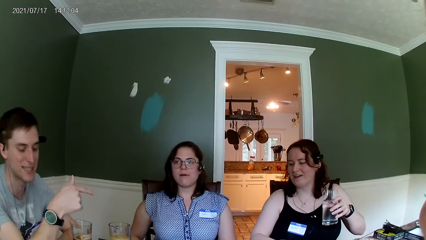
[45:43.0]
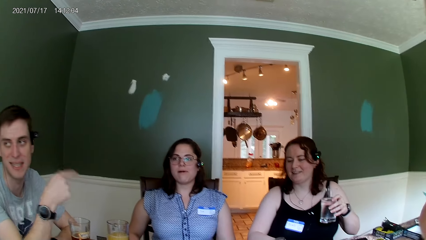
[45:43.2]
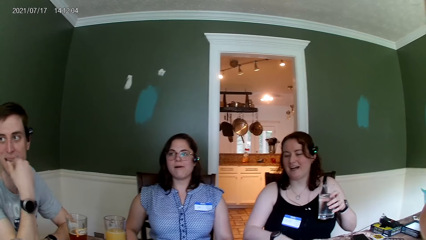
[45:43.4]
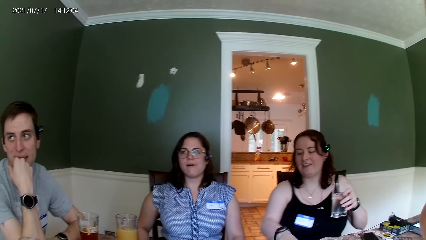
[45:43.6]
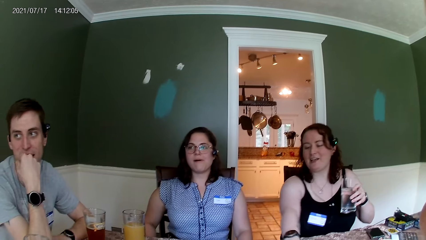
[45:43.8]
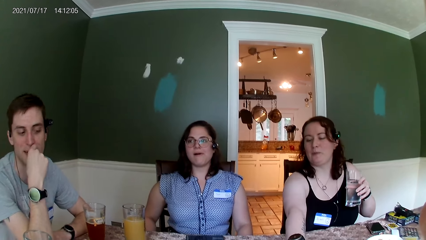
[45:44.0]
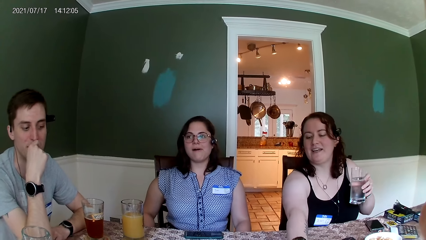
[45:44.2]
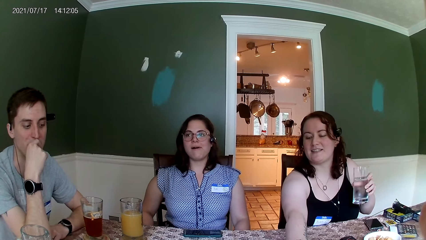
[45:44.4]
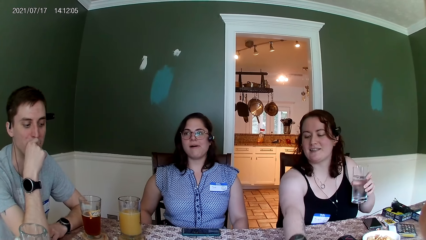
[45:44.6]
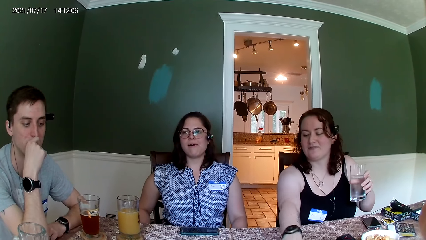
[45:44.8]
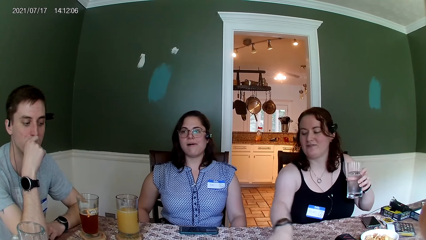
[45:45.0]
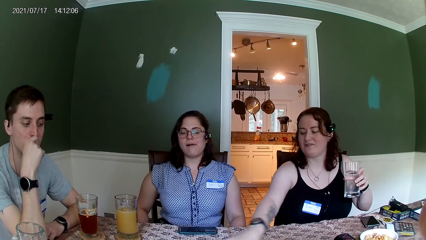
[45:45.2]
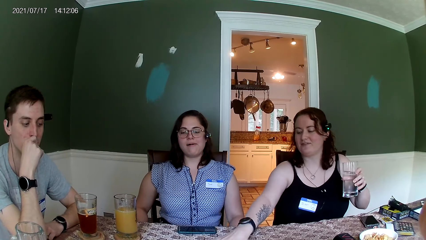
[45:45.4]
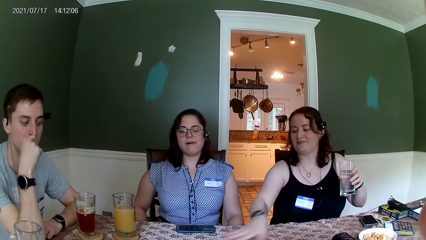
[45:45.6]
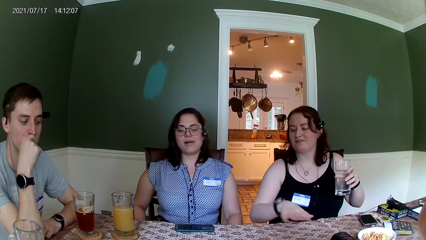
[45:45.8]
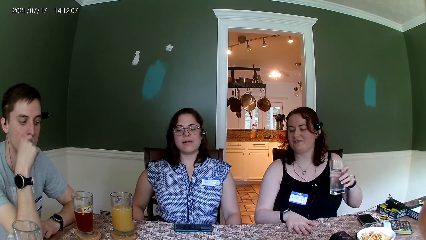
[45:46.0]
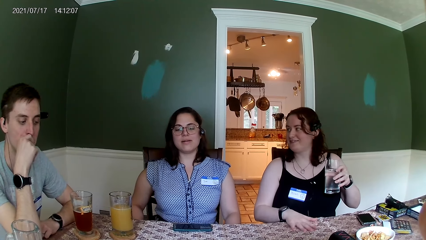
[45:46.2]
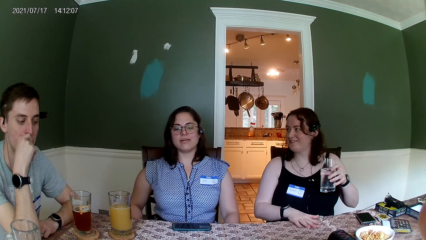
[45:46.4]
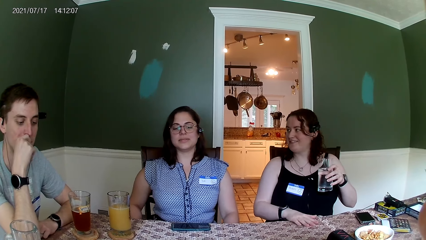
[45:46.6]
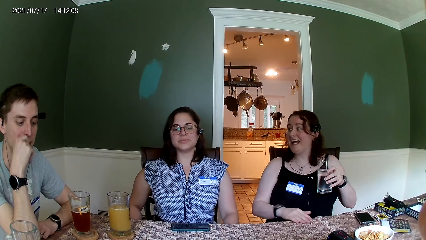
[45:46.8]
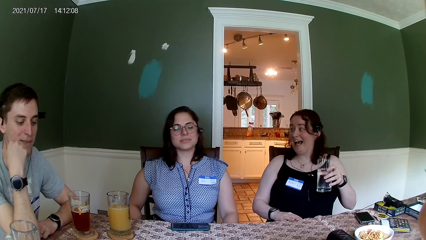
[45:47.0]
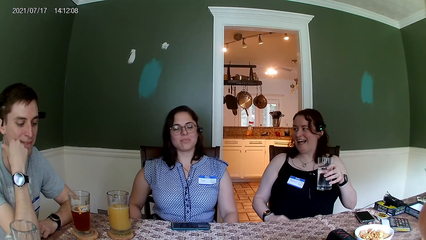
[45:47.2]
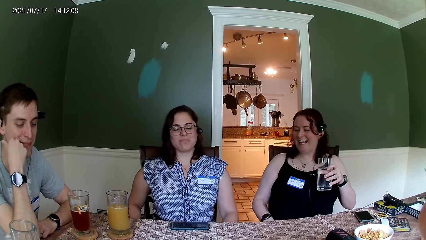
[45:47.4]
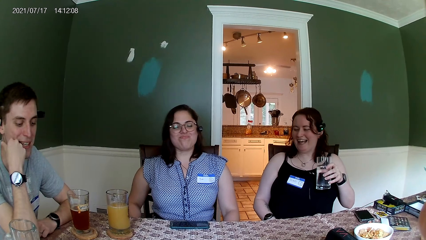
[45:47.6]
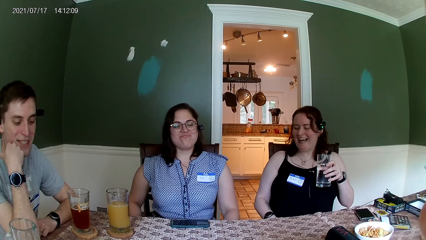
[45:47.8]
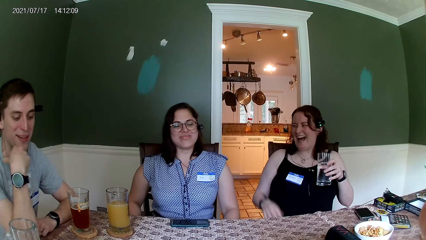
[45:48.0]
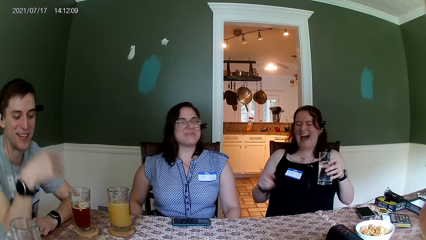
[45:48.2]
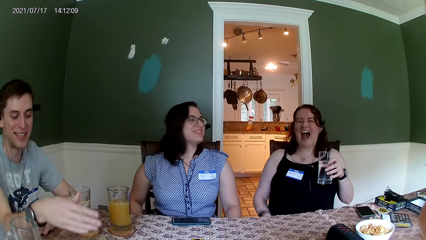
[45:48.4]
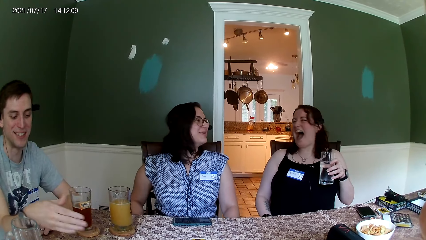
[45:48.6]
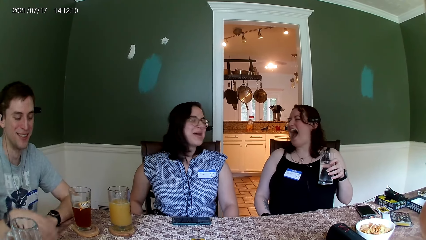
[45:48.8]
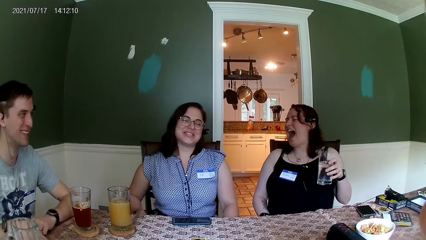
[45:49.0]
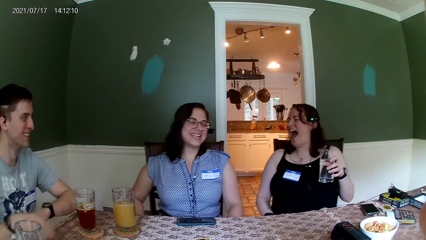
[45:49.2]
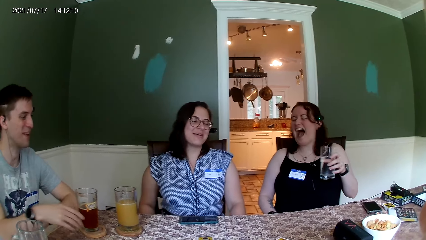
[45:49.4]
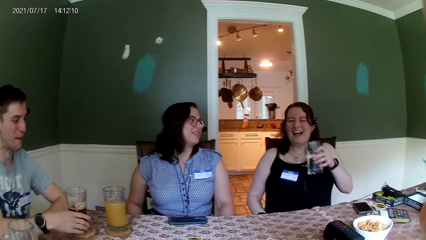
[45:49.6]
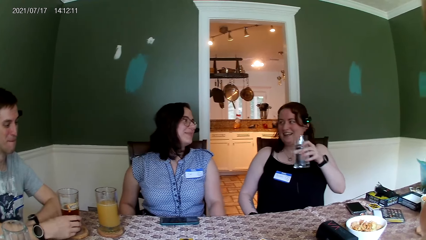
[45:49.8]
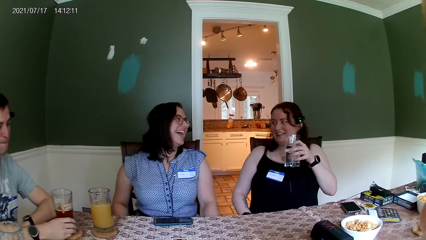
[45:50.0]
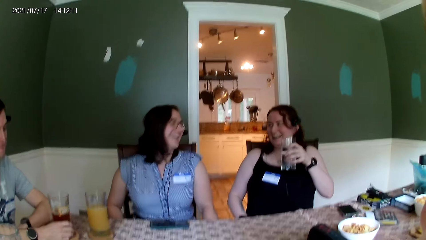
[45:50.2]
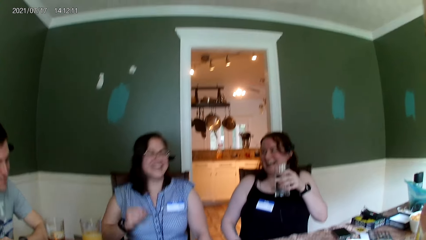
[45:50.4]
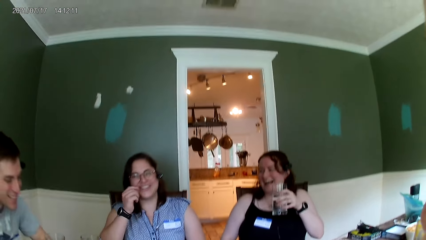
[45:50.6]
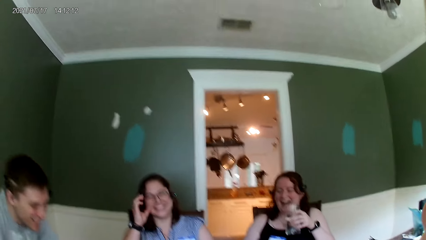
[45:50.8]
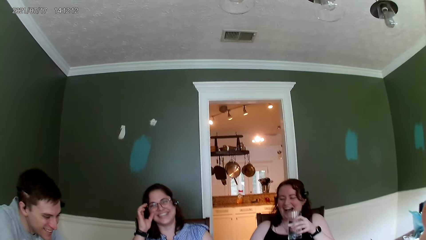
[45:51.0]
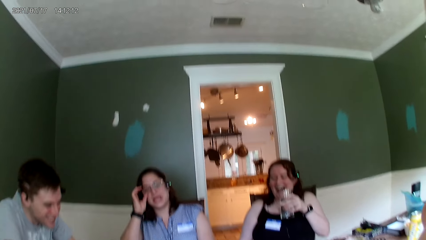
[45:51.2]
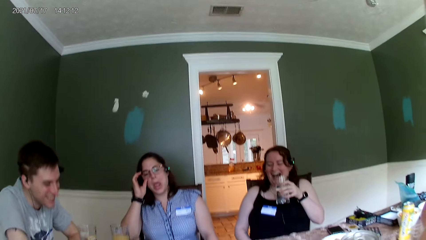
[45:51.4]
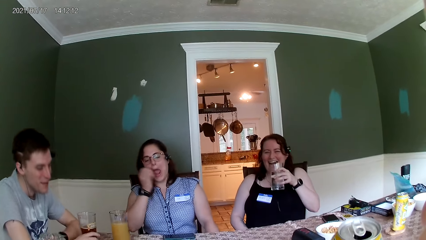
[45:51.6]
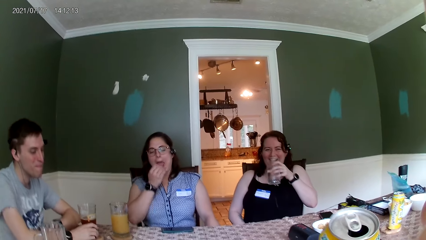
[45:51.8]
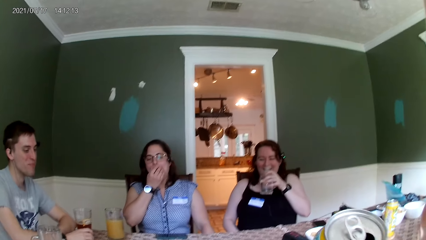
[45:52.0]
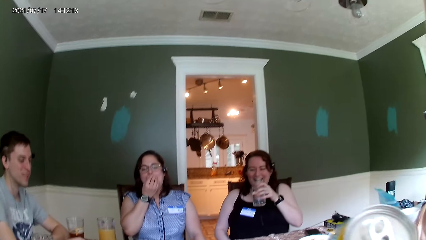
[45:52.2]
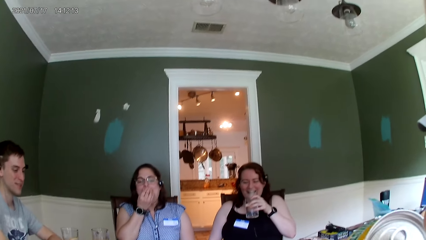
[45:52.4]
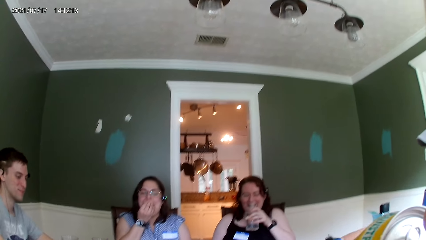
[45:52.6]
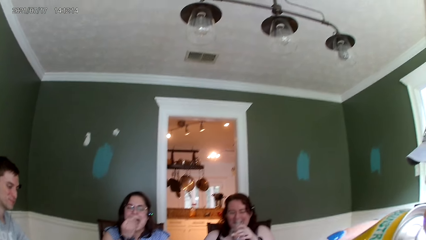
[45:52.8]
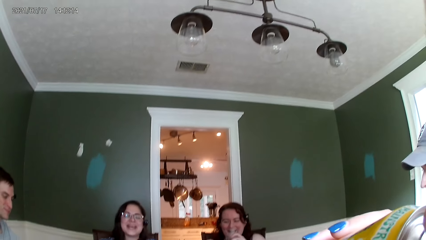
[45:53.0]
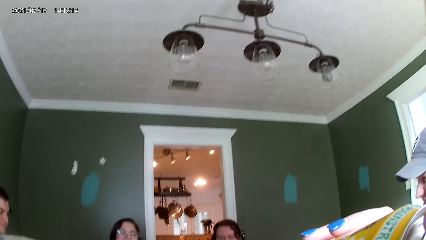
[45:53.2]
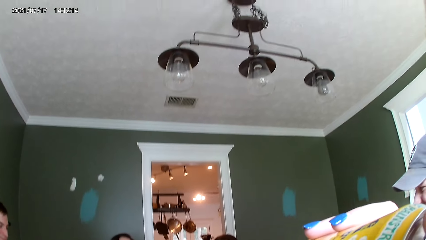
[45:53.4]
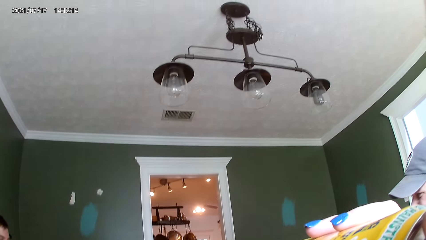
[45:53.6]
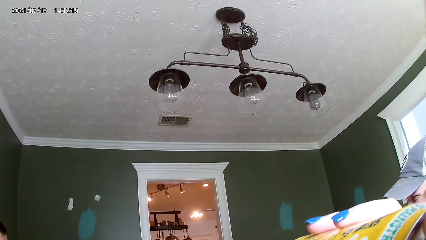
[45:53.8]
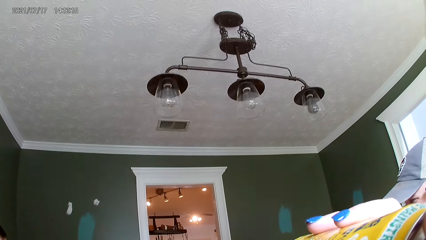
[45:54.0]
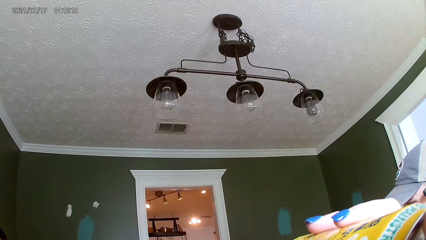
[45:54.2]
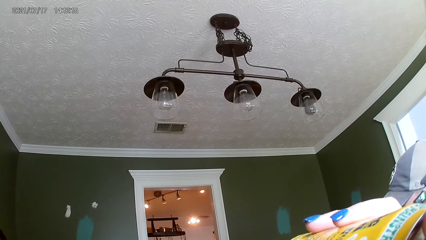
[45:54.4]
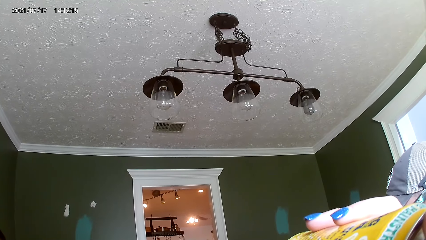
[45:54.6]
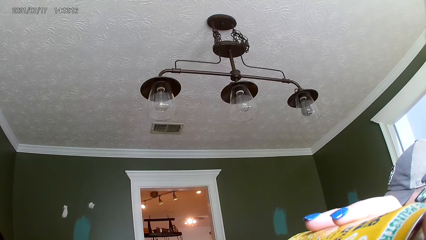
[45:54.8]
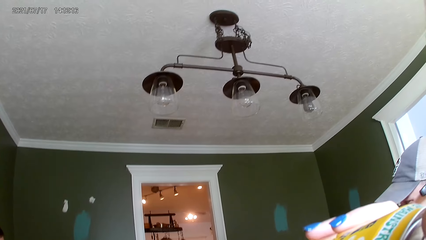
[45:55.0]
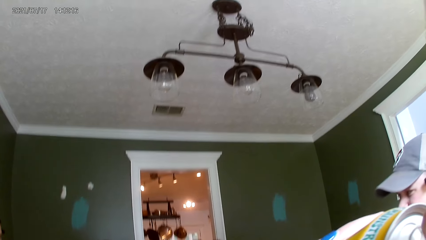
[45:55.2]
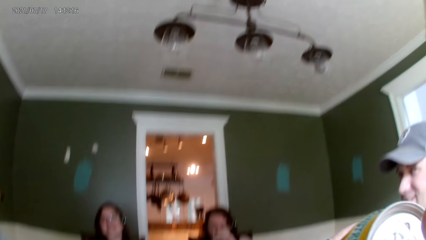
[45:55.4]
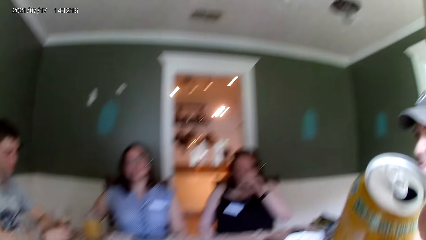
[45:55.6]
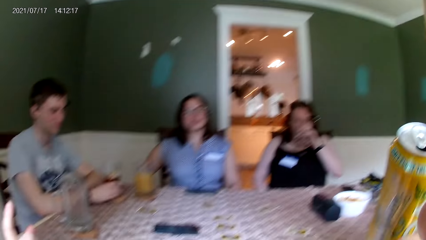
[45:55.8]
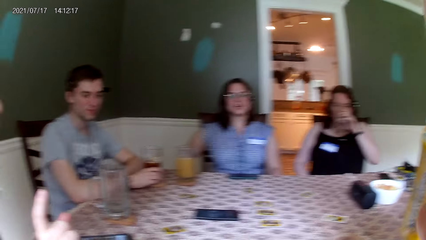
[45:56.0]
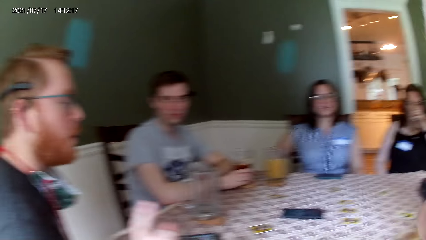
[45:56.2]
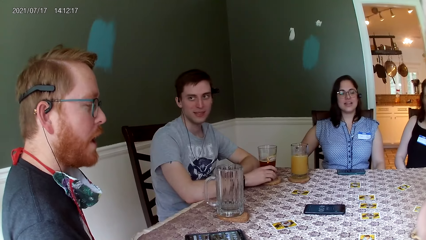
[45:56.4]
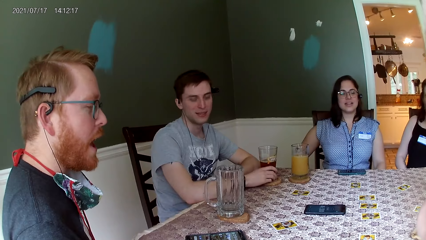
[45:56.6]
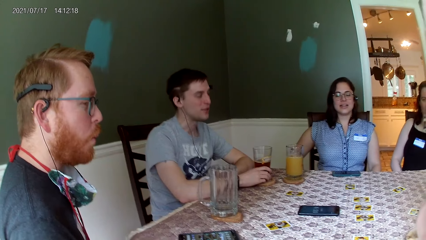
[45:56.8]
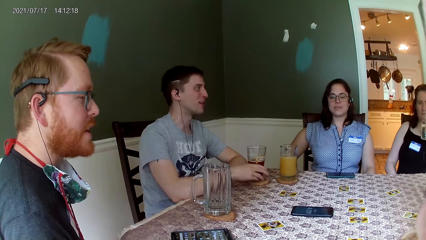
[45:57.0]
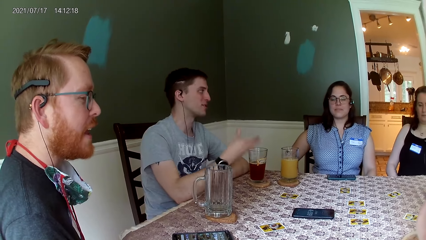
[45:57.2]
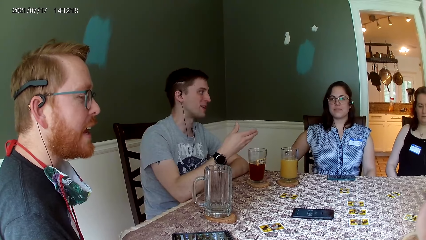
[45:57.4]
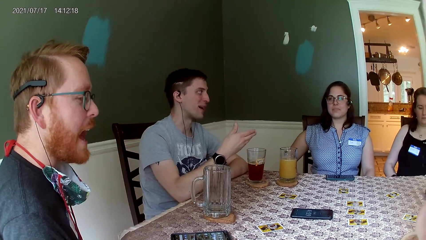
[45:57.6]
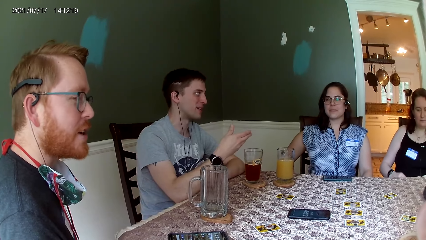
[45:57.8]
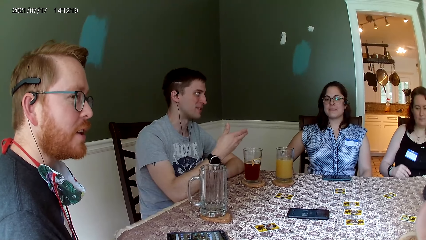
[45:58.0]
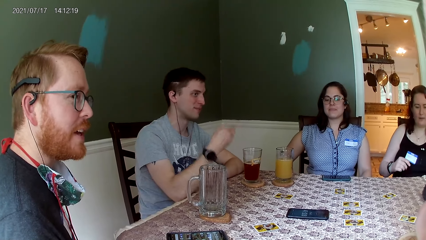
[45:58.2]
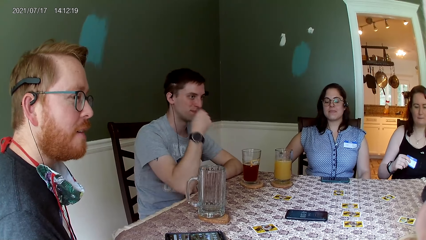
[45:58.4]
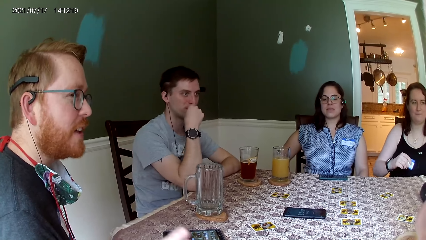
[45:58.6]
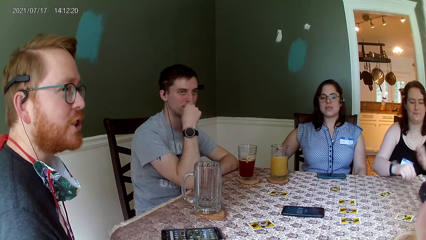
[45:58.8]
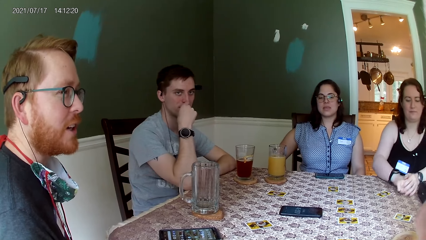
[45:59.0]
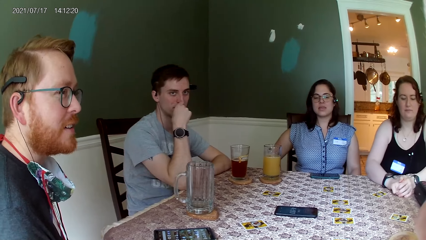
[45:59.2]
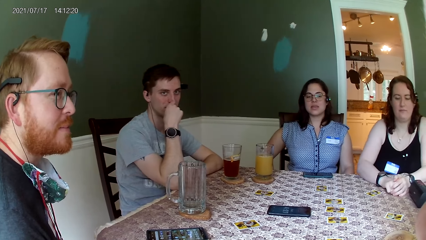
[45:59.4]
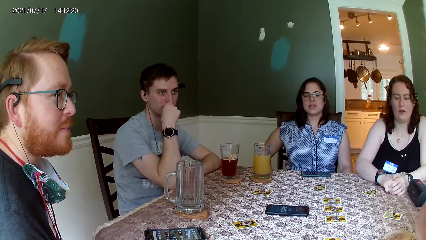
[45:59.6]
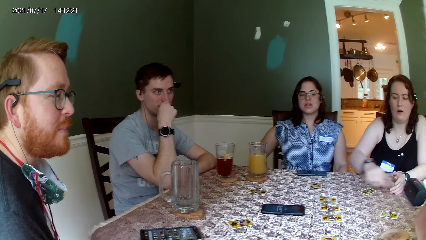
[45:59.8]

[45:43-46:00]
A man interacts with another man. A person points at the table. Another person touches the cards. The first person touches her eyeglasses. The camera wearer takes a drink of soda from a yellow can in her left hand. The second man speaks to everybody on the table. A third person speaks to the camera wearer. The first man speaks to a woman.
